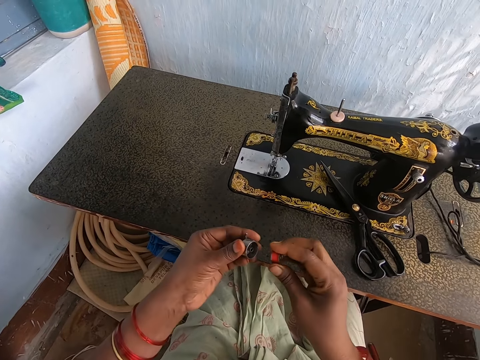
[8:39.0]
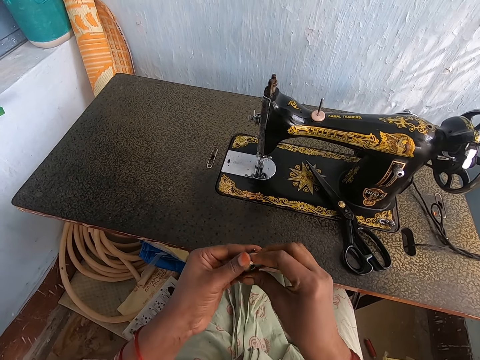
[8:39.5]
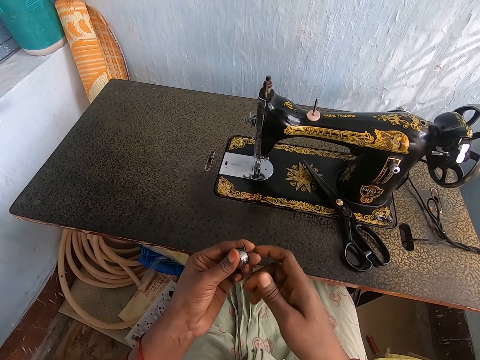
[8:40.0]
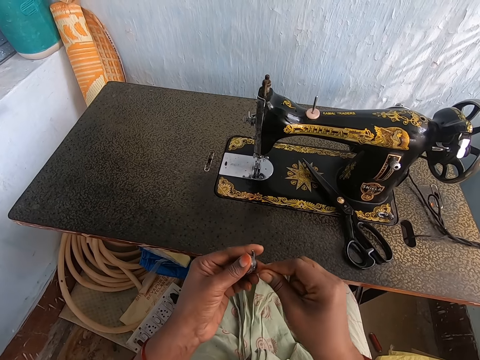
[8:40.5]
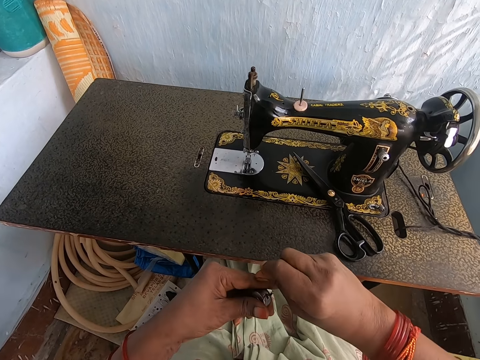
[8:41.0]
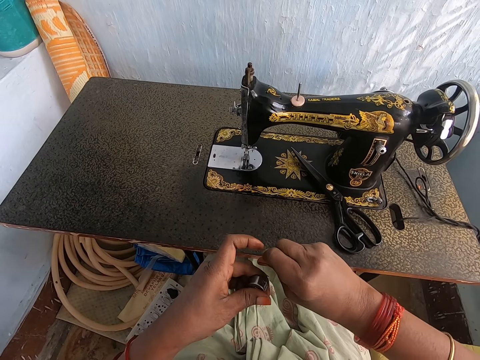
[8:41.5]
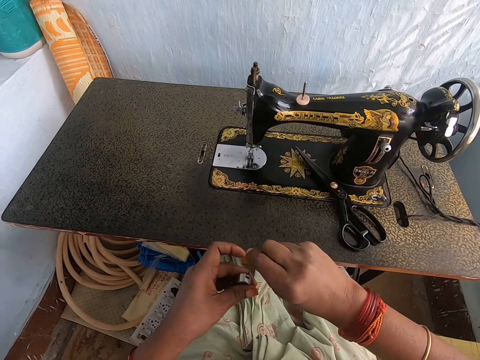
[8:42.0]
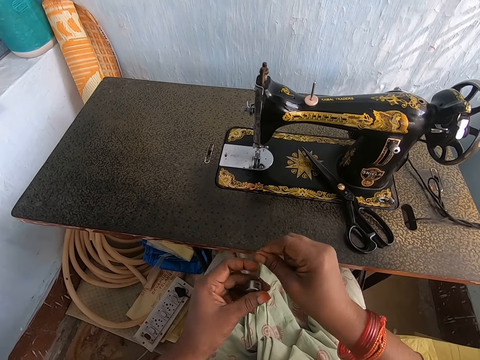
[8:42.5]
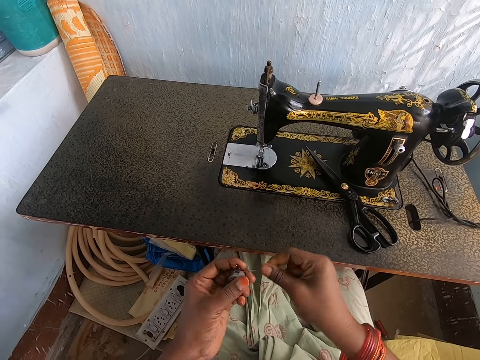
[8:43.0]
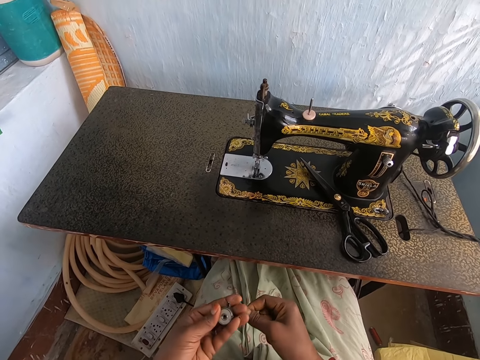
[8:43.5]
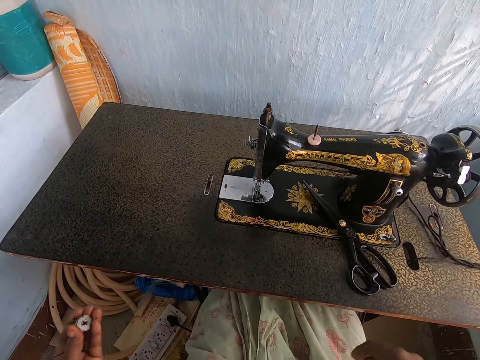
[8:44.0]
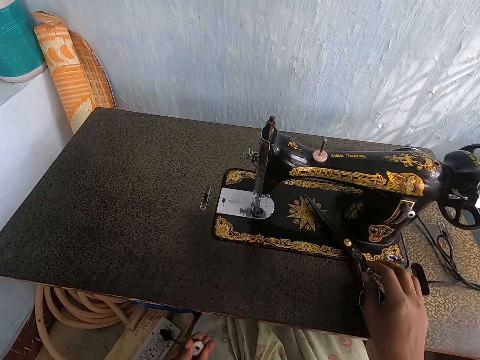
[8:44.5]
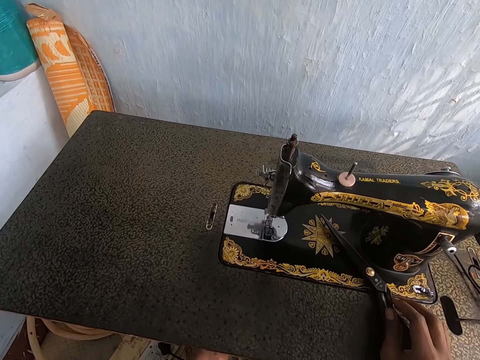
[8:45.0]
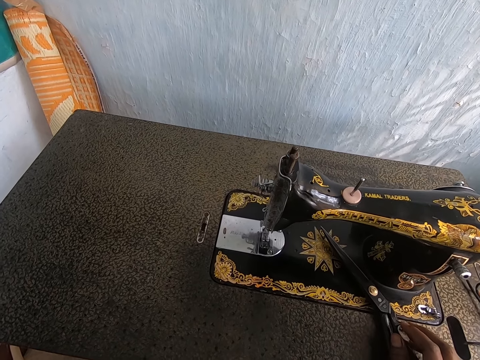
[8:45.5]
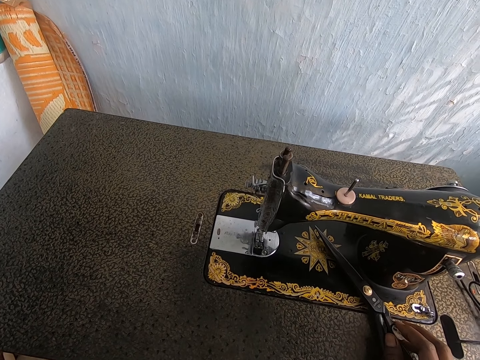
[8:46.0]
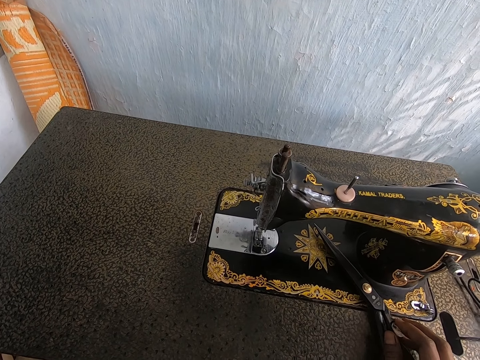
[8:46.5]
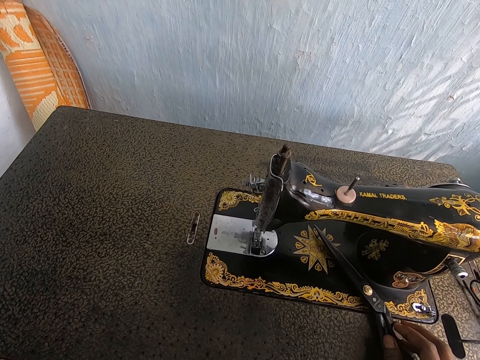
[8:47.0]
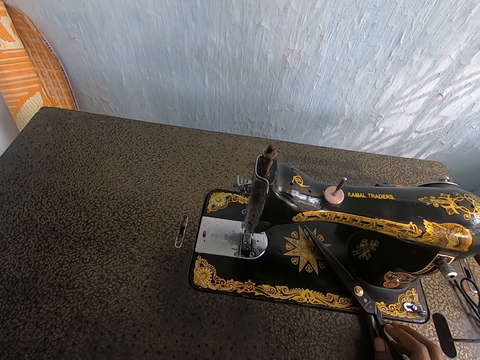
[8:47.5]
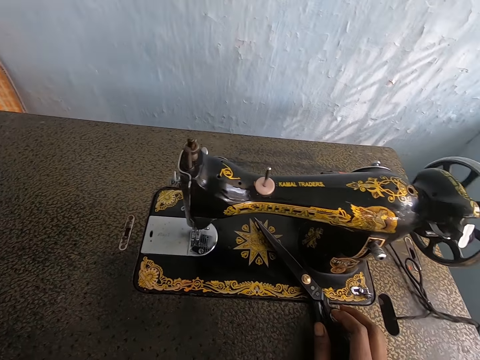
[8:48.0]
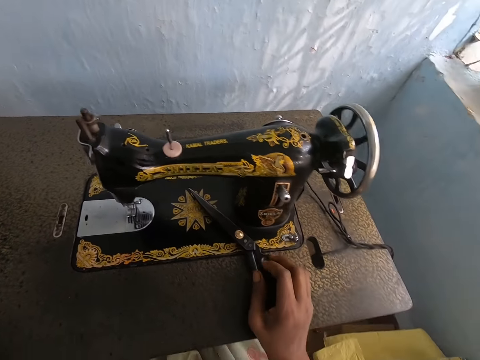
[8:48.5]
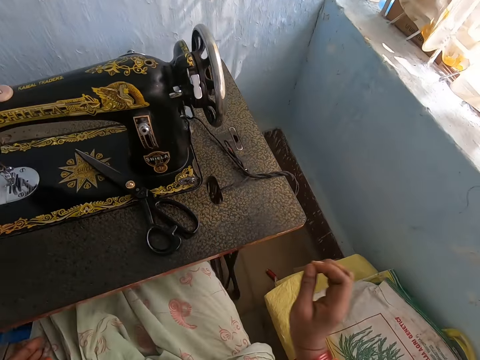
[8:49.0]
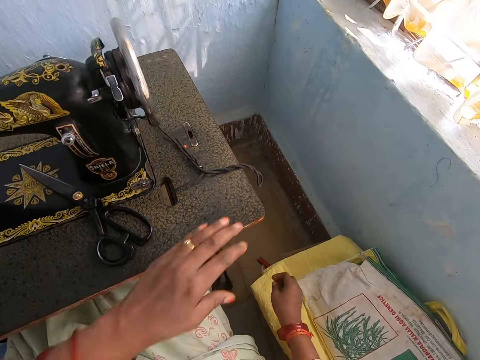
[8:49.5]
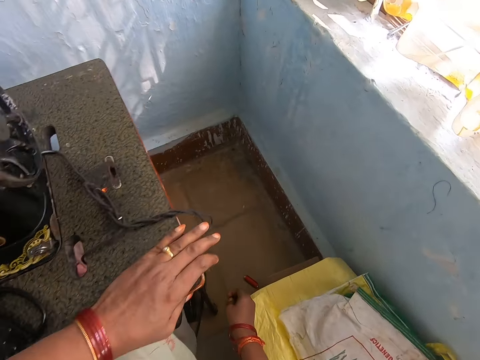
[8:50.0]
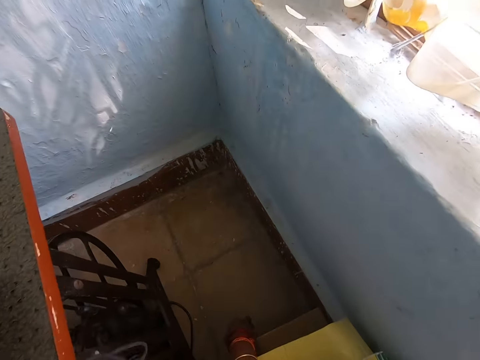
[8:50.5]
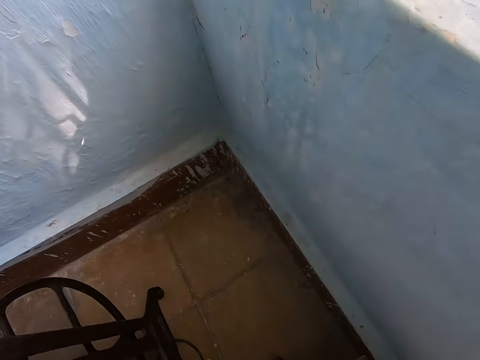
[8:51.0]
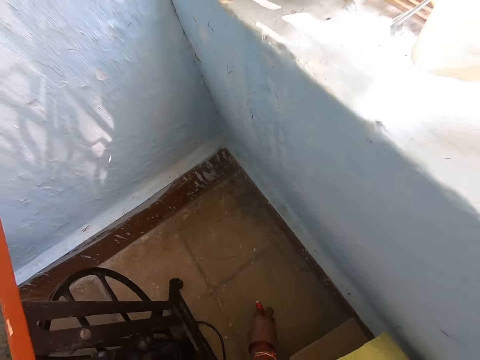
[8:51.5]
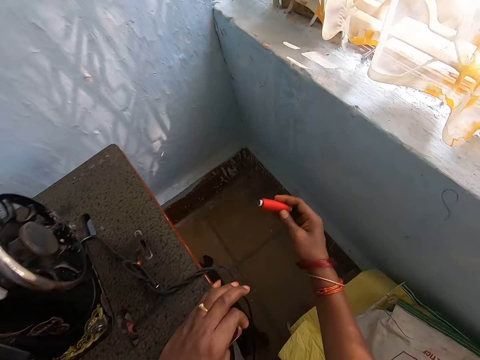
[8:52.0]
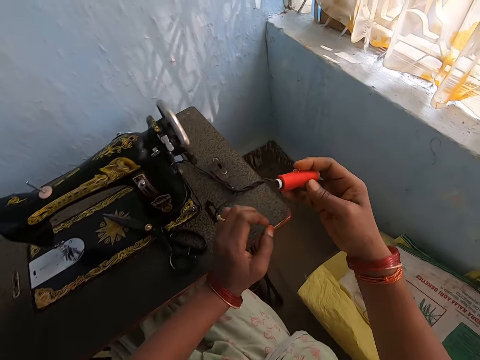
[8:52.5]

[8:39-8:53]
The camera wearer picks up the shuttle from the sewing machine with her left hand. She puts the thread reel in the shuttle with her right hand. She fixes the thread around the shuttle with her right hand. She fixes the shuttle in the sewing machine with her left hand. She picks up the orange thread roll from the floor with her right hand.

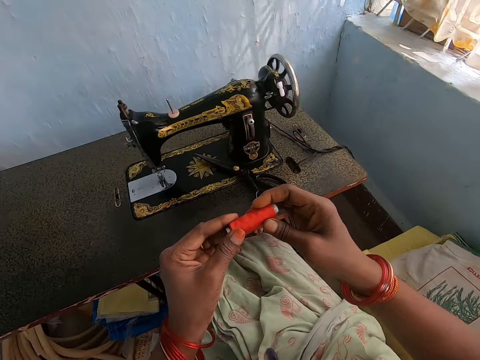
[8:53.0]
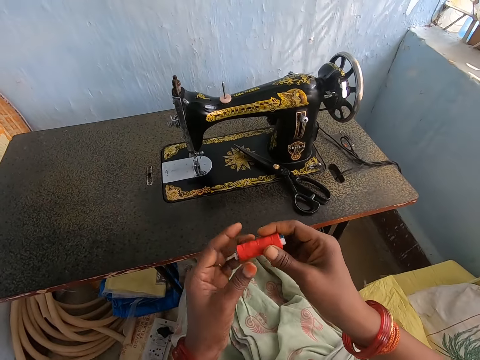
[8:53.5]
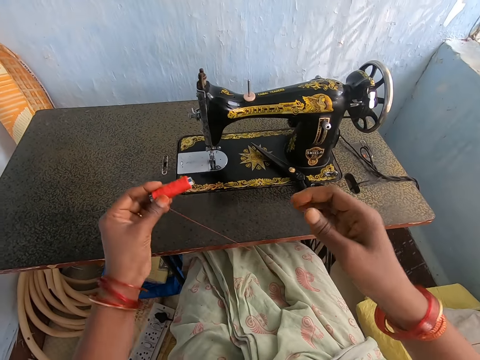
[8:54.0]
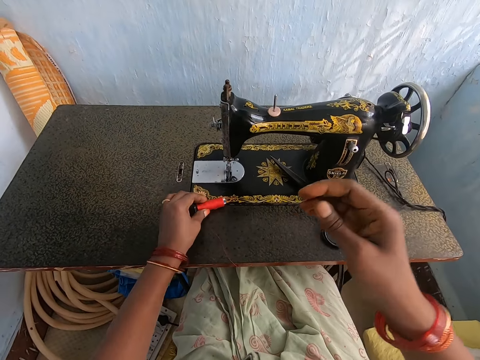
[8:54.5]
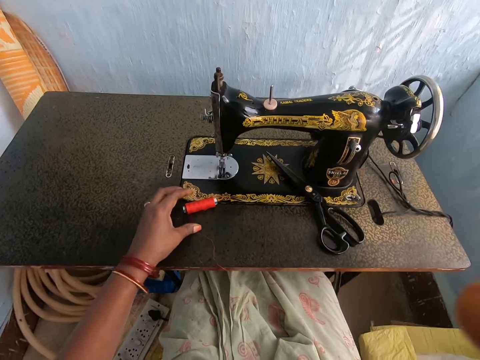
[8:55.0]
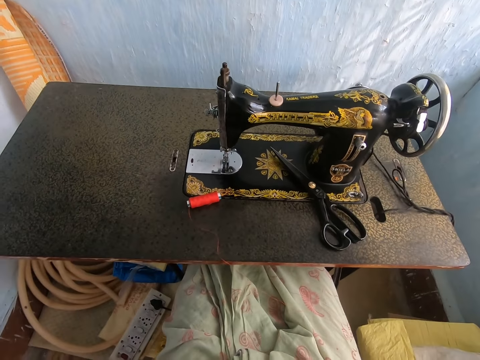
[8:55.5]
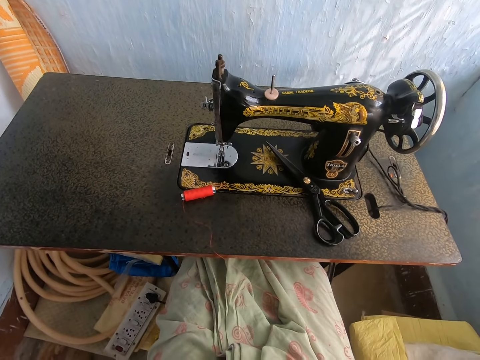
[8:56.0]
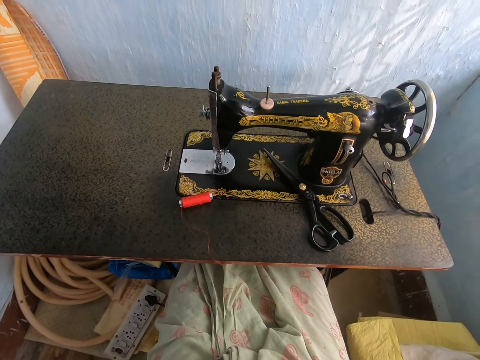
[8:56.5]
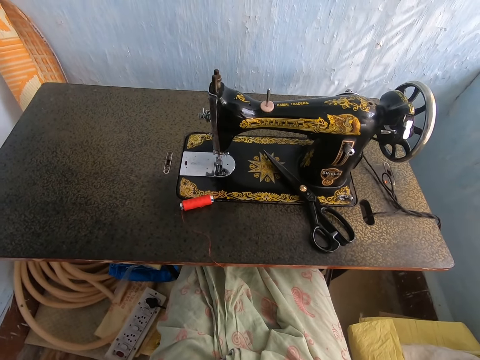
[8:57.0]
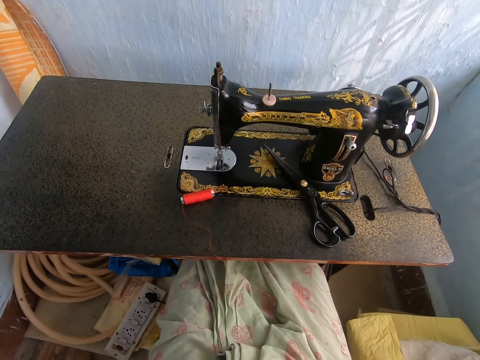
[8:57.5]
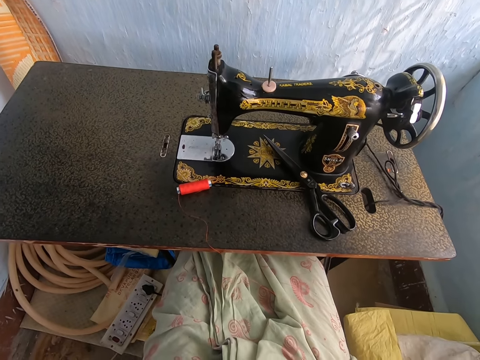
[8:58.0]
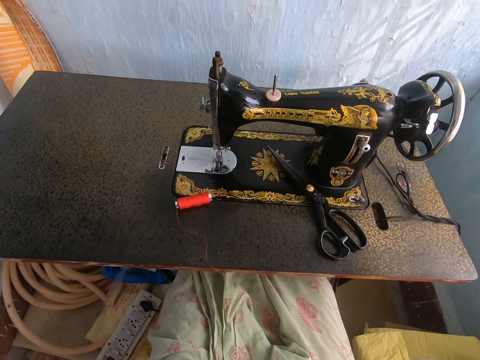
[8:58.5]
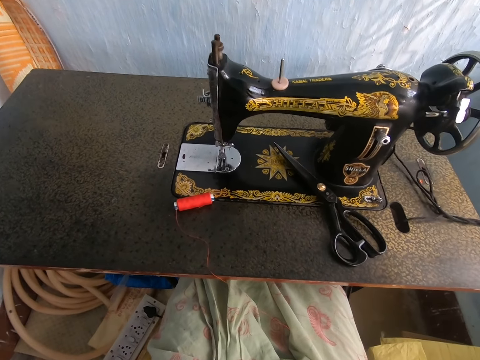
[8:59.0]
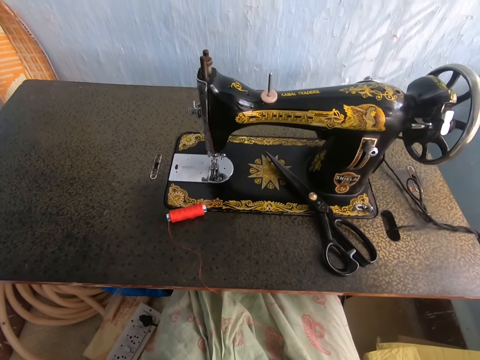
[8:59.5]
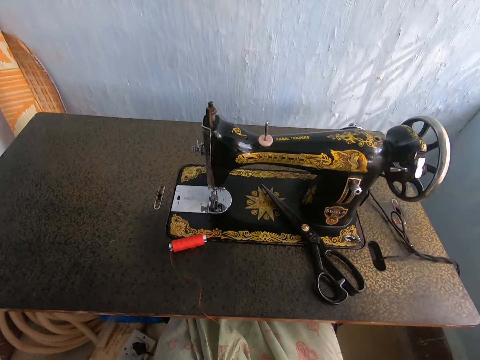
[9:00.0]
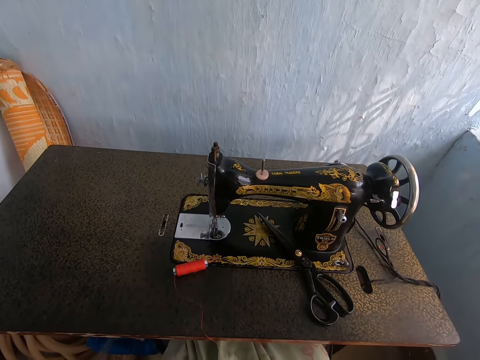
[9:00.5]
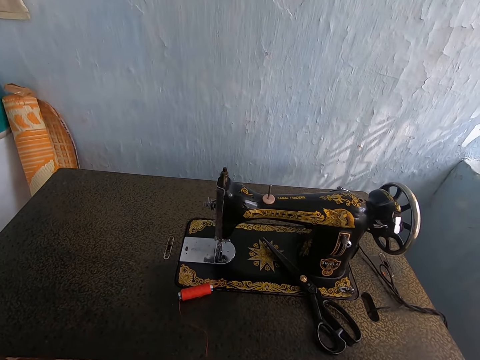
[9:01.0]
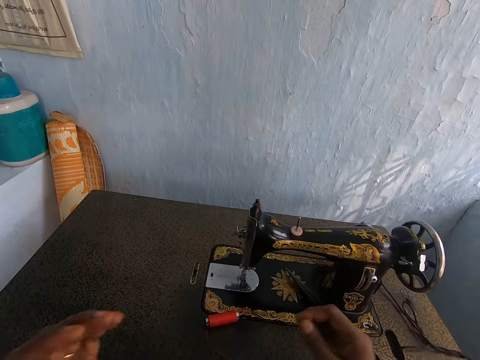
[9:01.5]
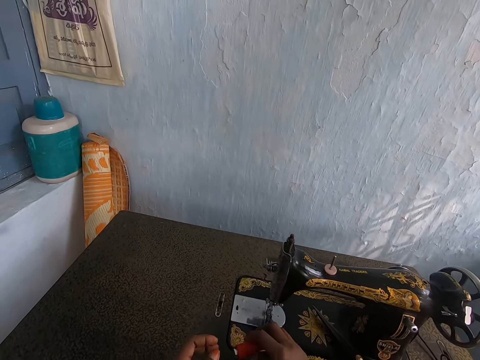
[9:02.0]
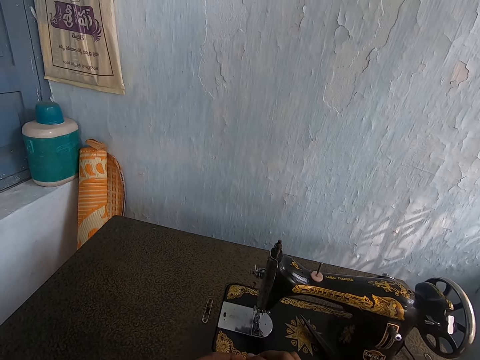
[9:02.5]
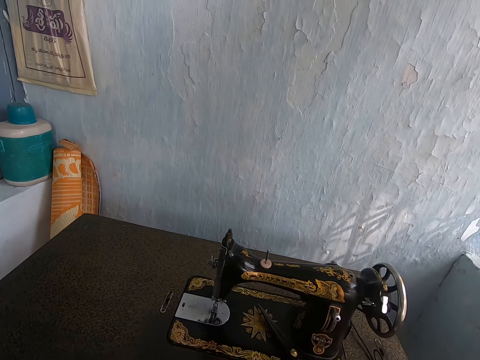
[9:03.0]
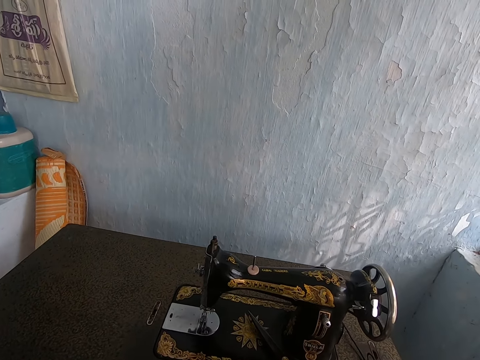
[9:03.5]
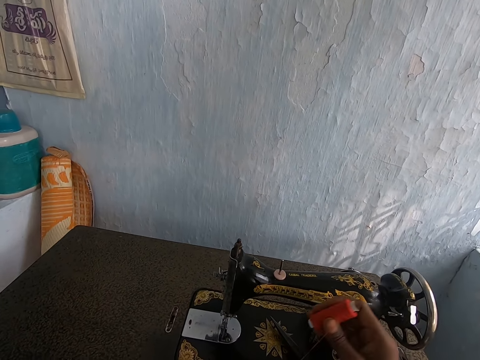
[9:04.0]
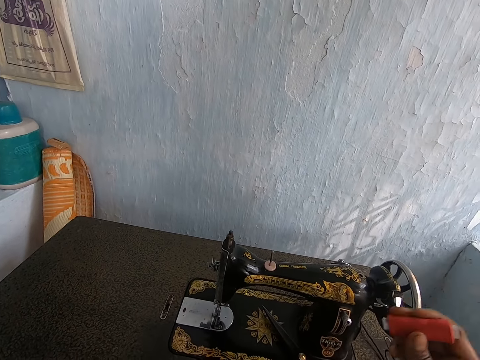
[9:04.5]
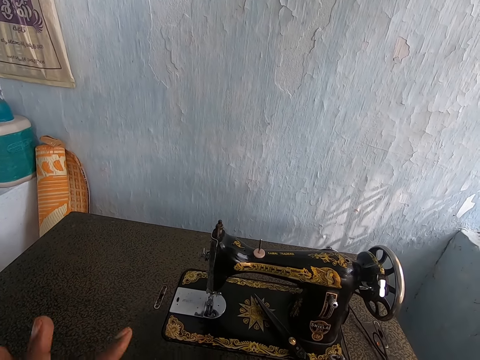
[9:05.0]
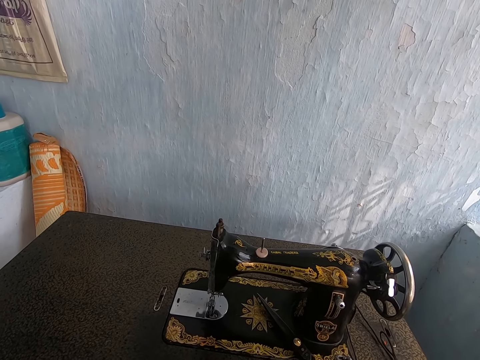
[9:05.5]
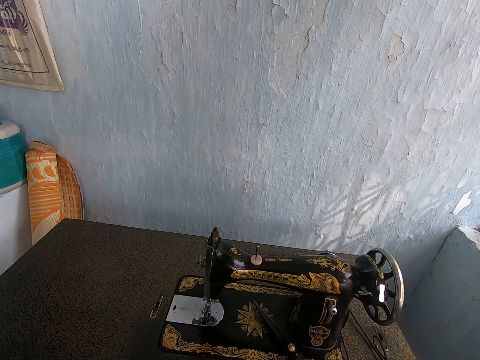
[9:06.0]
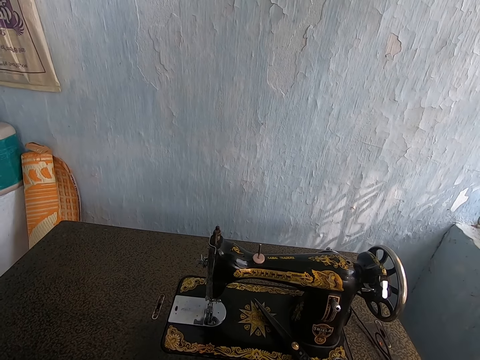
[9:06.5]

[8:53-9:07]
The camera wearer passes the orange thread roll to her left hand with her right hand. She drops the orange thread roll on the sewing machine with her left hand. She adjusts the camera. She picks up the orange thread roll from the sewing machine with her right hand.
